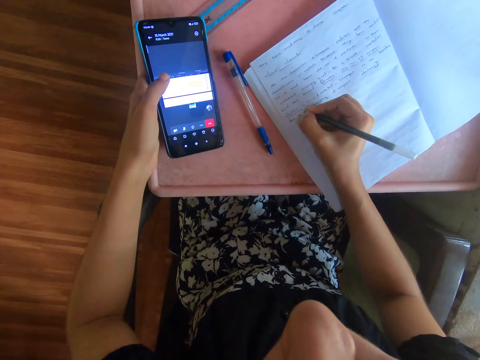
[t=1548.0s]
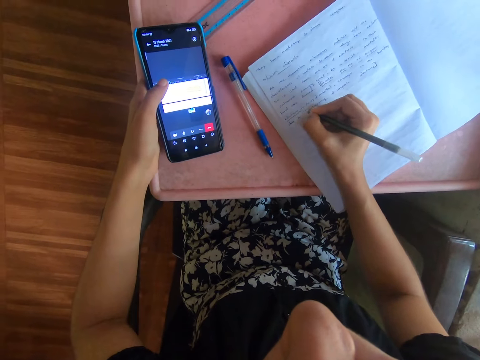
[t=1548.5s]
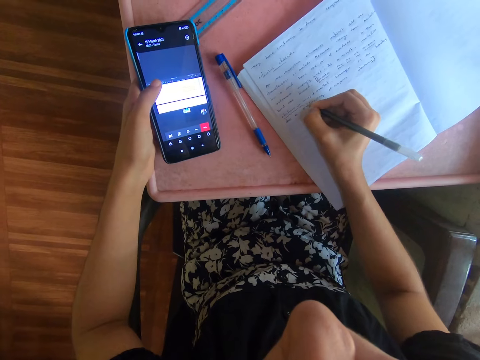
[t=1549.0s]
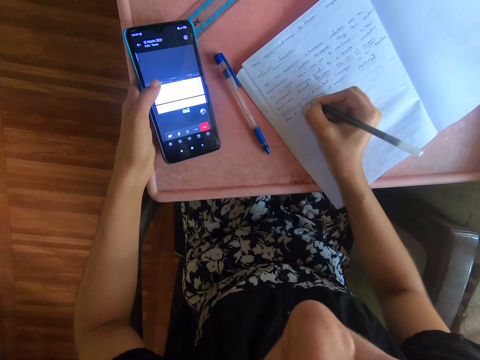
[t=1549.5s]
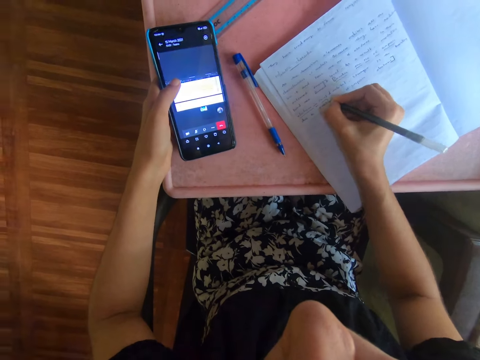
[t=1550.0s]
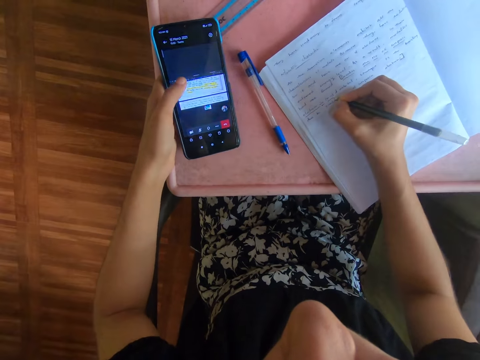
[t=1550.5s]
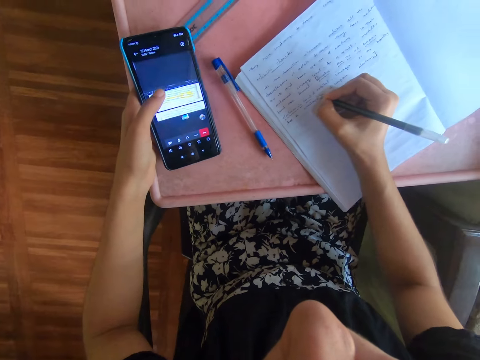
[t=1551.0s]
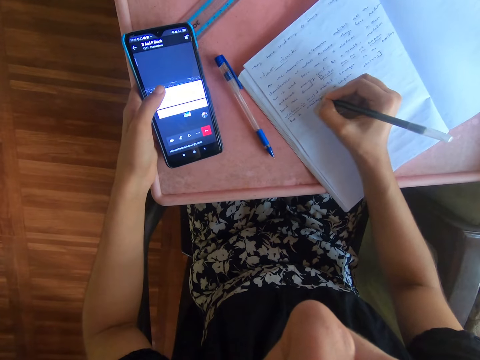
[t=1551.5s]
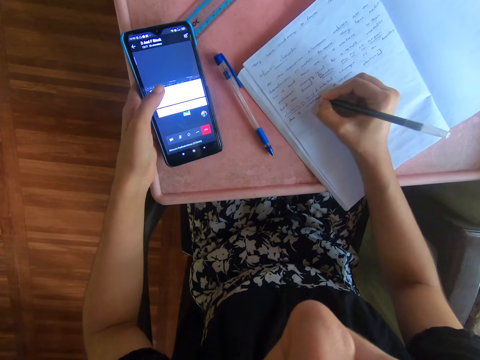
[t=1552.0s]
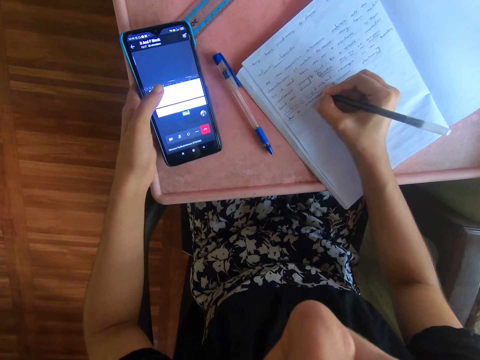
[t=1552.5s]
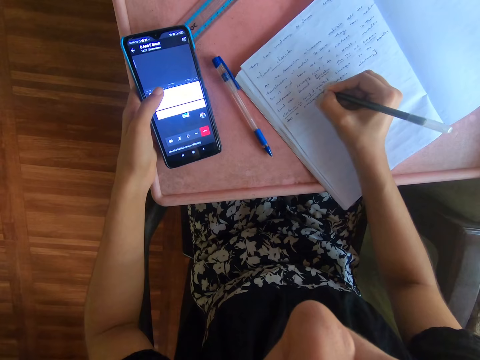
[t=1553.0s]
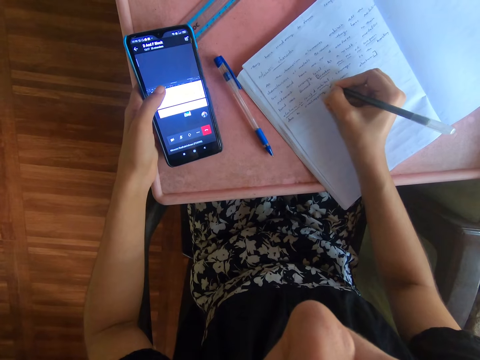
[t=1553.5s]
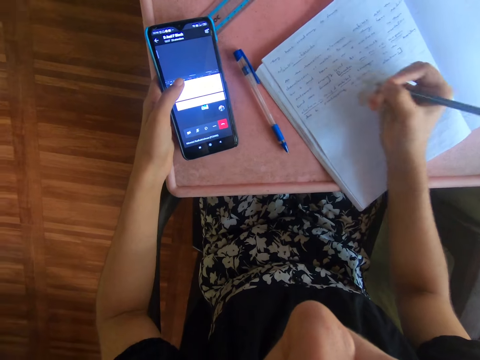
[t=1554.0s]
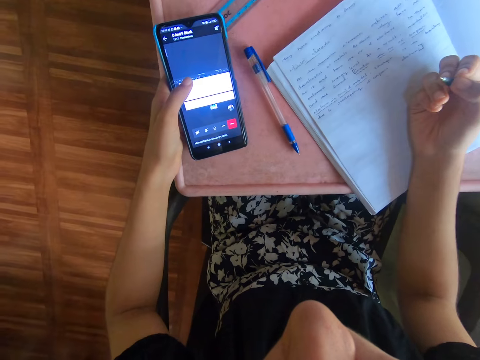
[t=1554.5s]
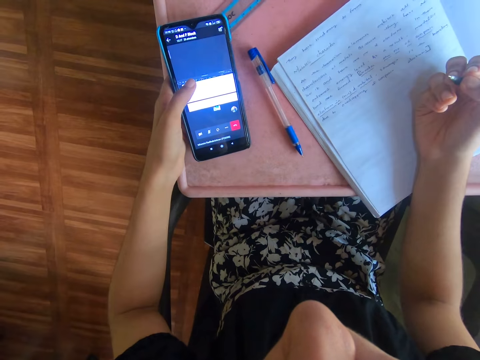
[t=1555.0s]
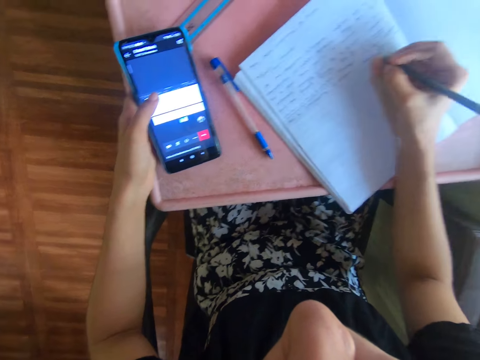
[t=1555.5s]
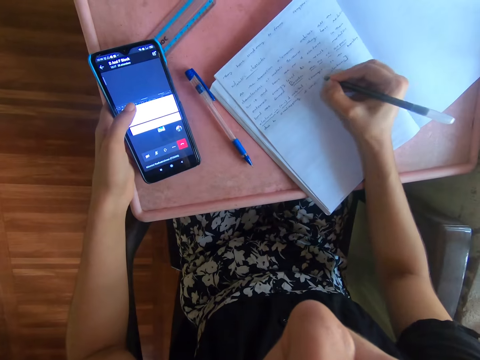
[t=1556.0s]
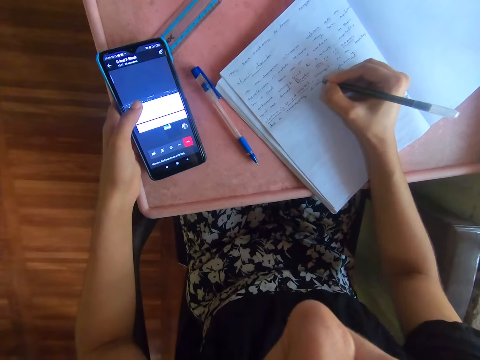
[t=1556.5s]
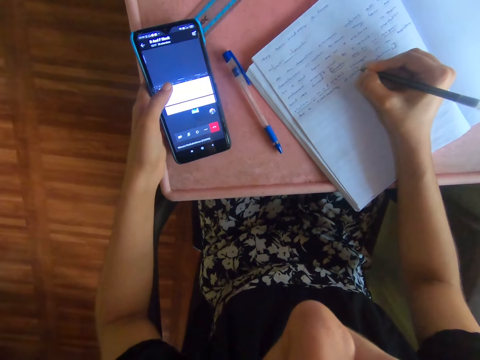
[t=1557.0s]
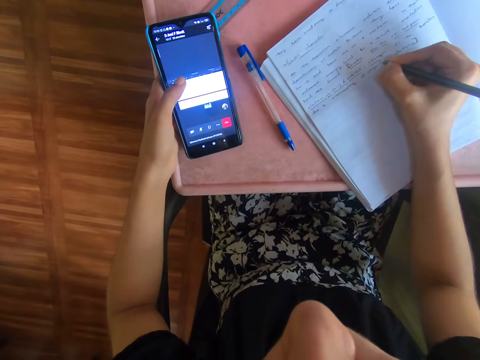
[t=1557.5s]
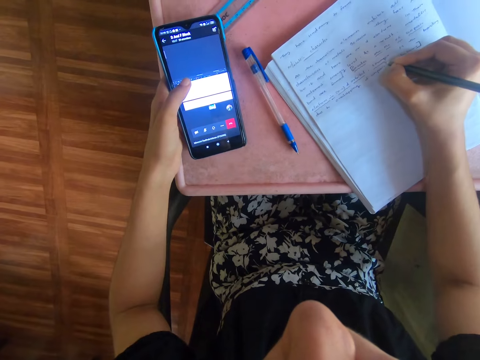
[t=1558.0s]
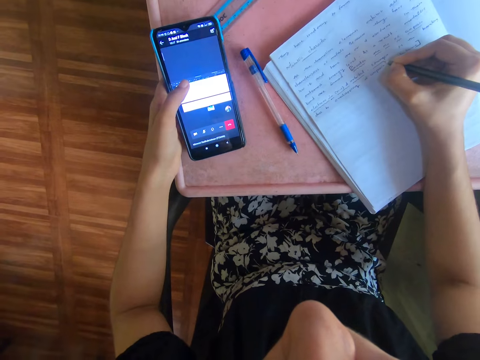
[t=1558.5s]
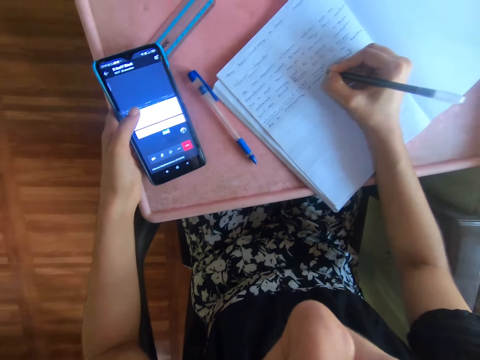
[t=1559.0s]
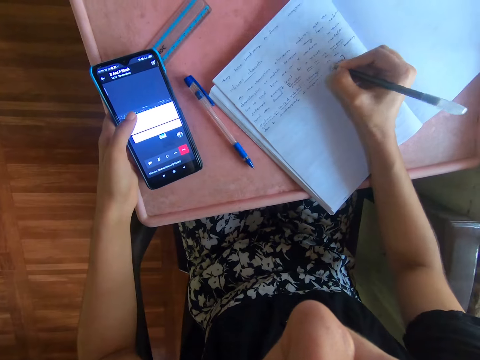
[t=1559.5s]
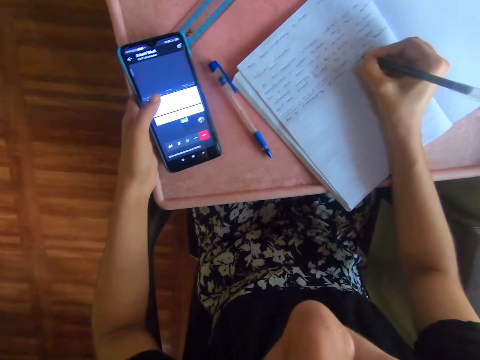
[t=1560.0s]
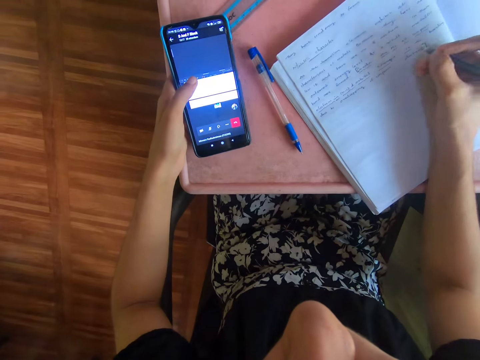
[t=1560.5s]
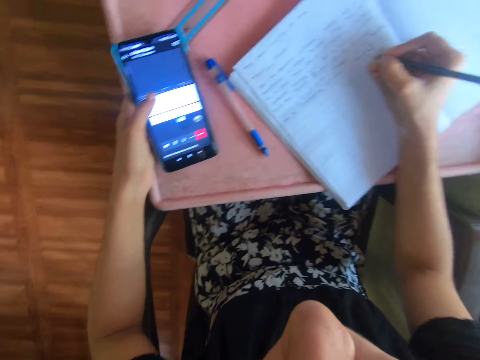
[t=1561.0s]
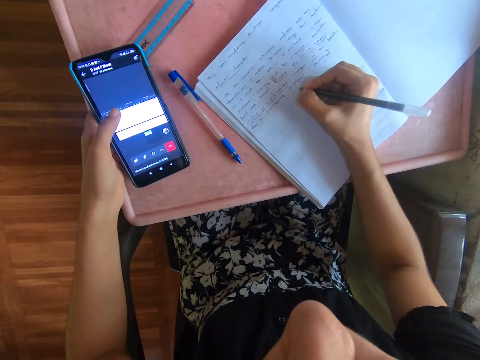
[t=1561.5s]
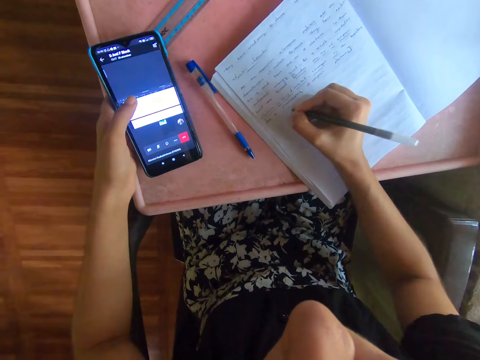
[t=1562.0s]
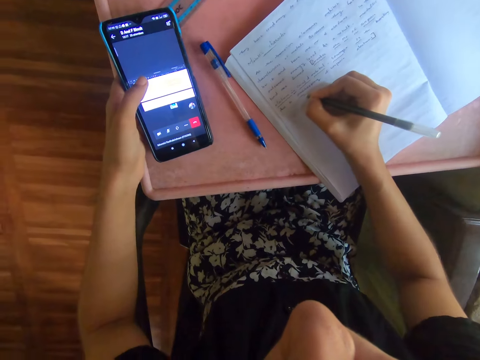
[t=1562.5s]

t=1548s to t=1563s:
The camera wearer presses the phone. They write on a book with a pen.

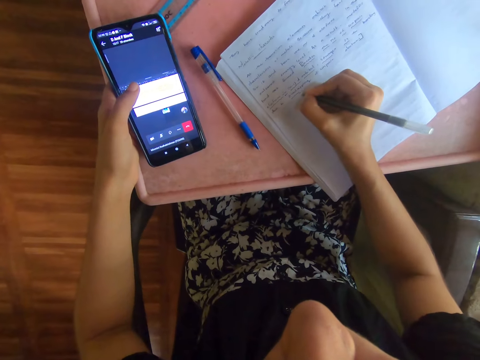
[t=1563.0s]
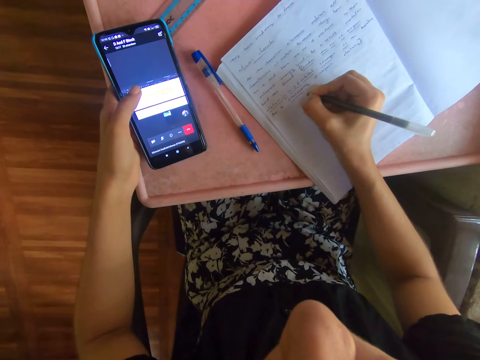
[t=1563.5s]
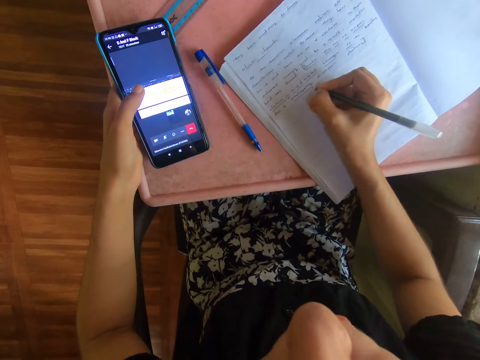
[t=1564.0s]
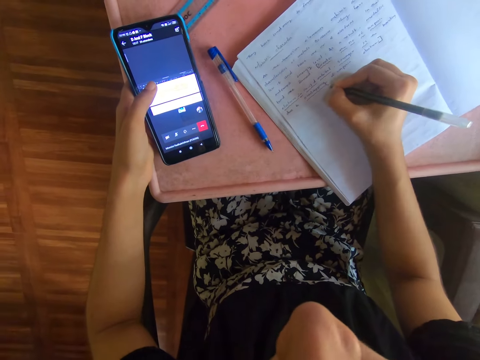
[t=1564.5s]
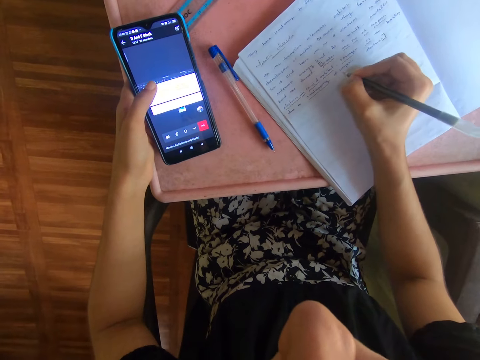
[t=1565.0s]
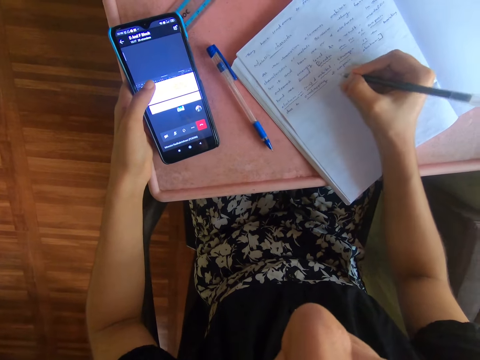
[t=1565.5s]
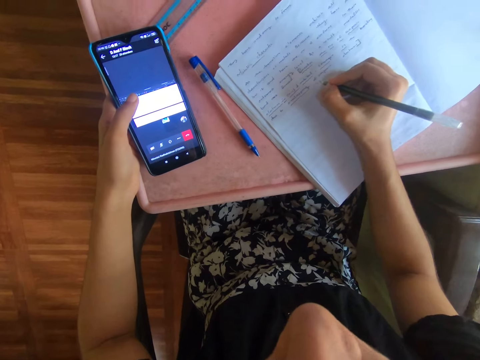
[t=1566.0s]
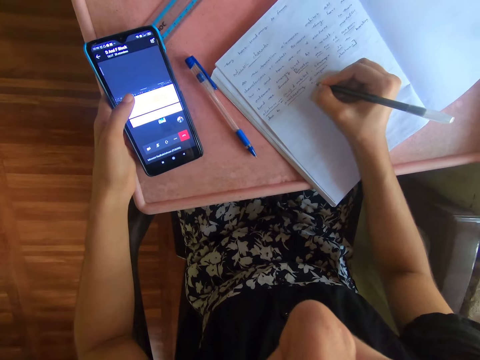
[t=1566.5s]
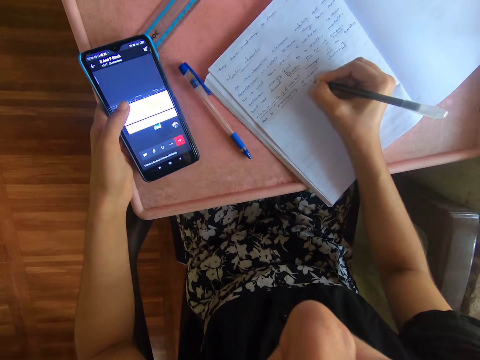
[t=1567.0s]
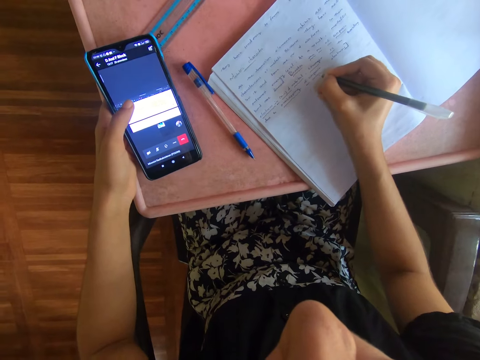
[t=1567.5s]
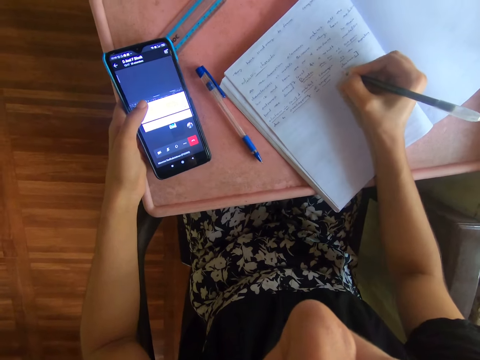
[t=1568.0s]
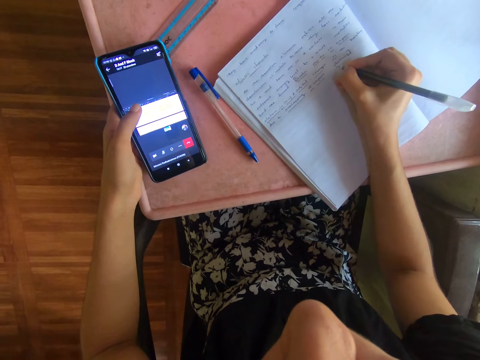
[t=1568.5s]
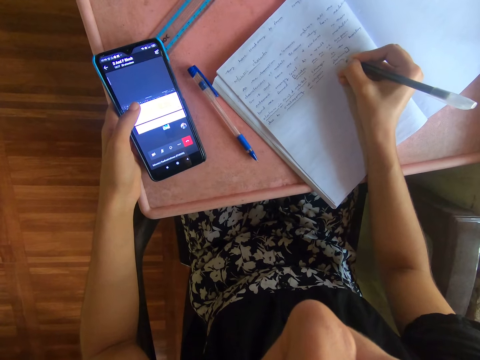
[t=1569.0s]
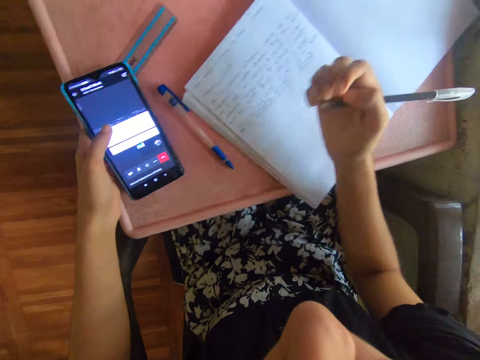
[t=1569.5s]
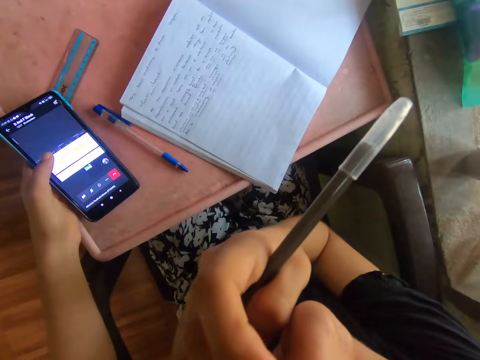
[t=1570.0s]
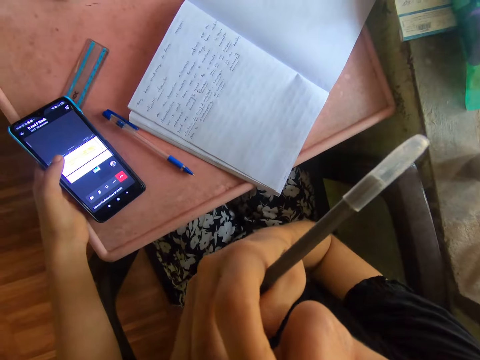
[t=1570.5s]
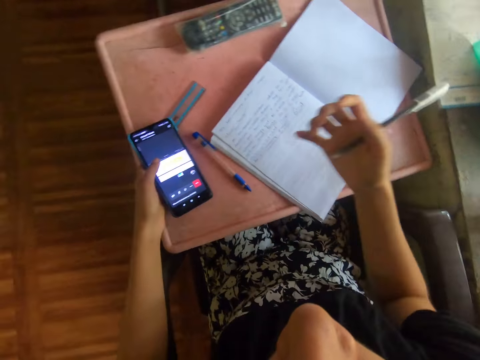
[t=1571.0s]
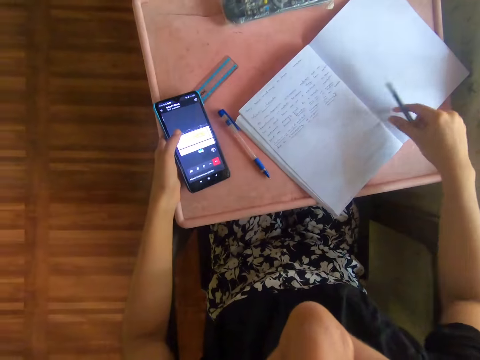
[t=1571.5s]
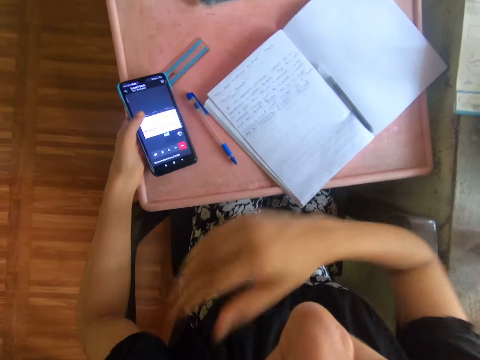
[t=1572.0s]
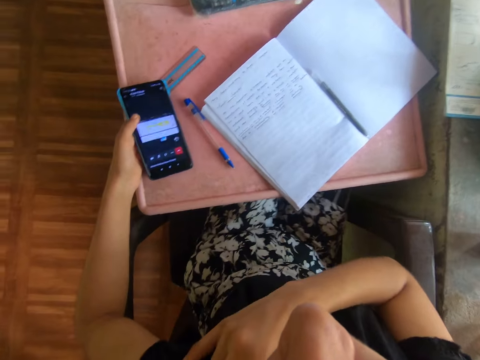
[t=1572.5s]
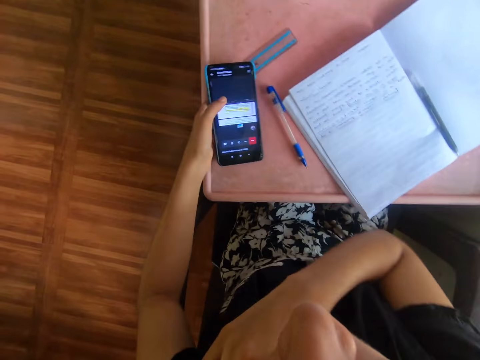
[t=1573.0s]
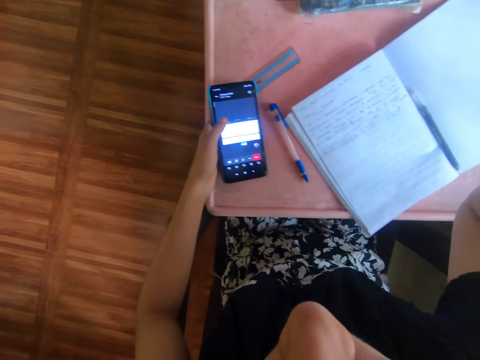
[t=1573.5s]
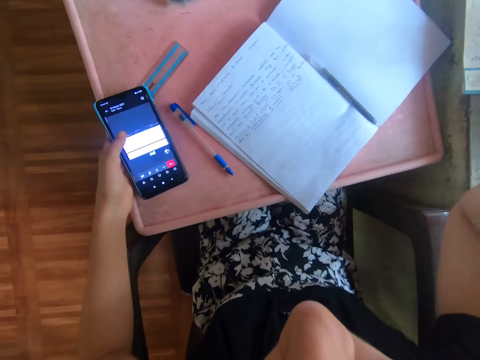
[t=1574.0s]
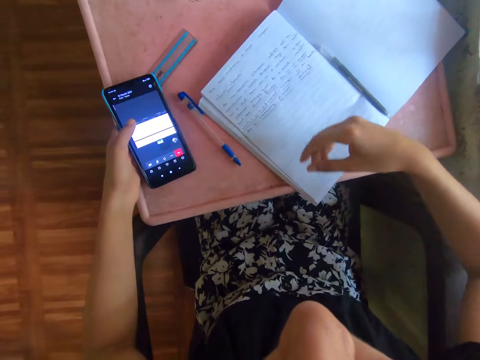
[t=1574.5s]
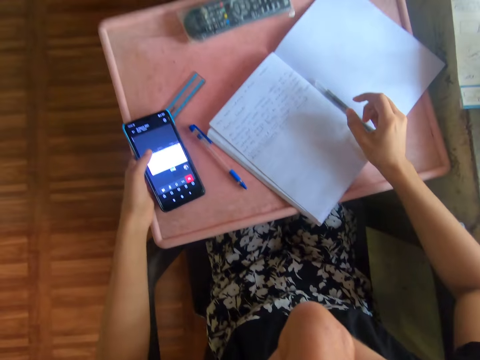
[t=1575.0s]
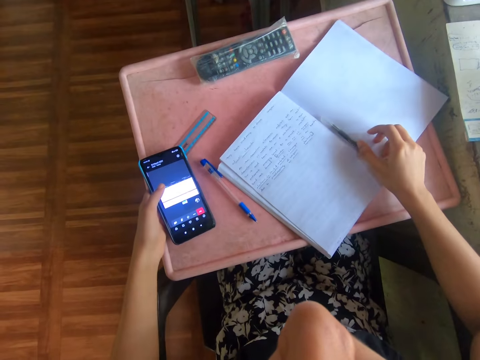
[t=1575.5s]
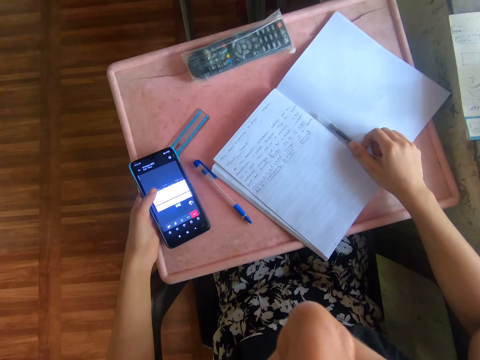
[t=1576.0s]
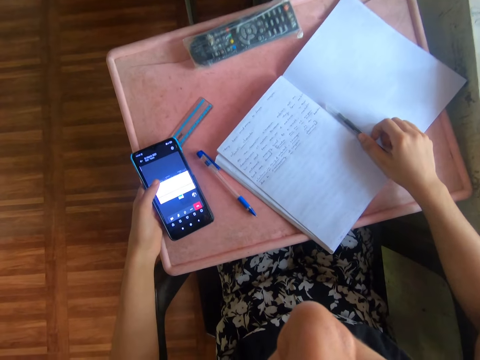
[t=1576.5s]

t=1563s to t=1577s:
The camera wearer touches her face with her right hand. She drops the pen on the book with her right hand. She touches her left shoulder with her right hand. She presses the phone. She touches her head with her right hand.
